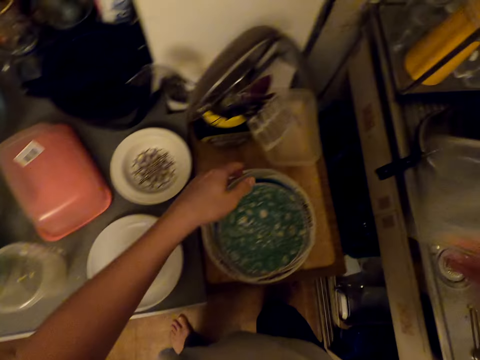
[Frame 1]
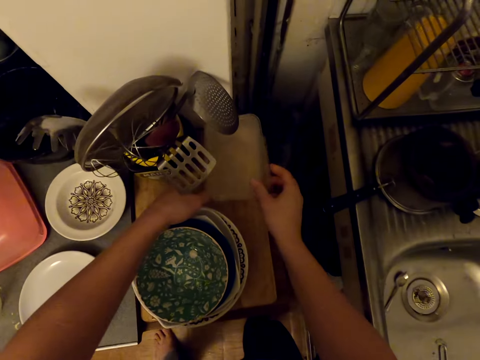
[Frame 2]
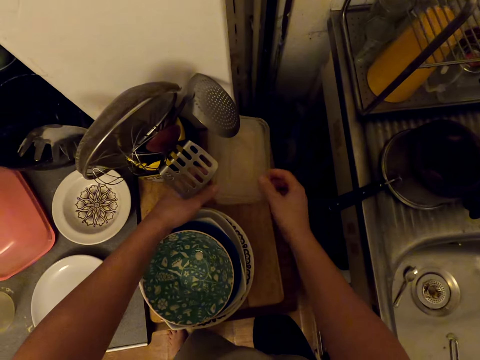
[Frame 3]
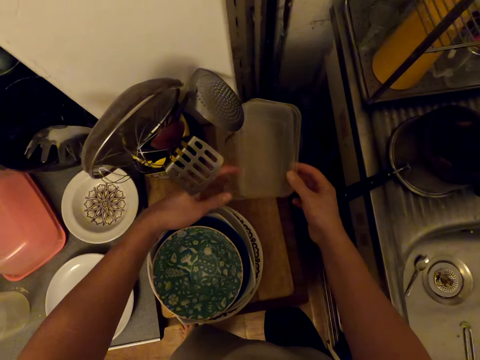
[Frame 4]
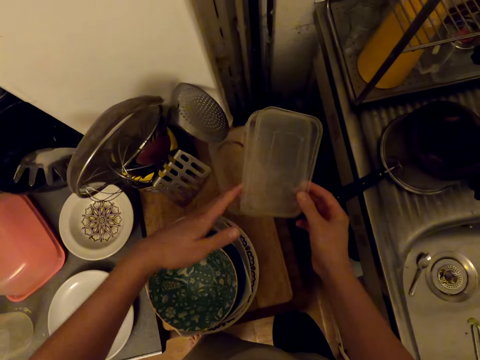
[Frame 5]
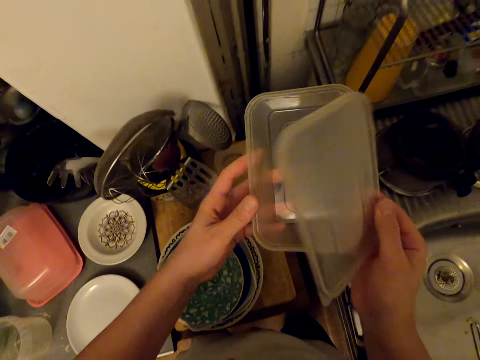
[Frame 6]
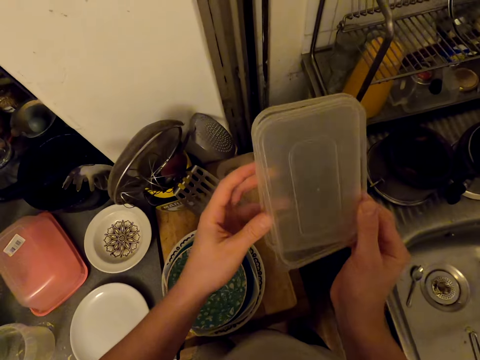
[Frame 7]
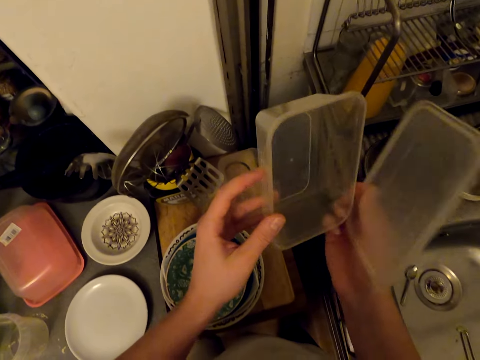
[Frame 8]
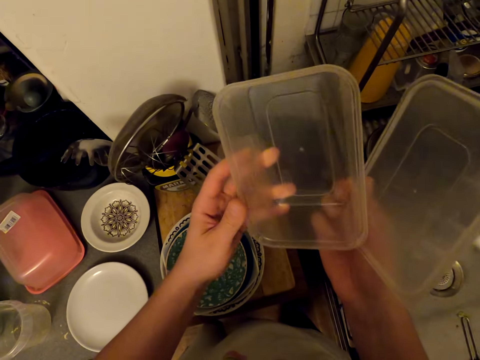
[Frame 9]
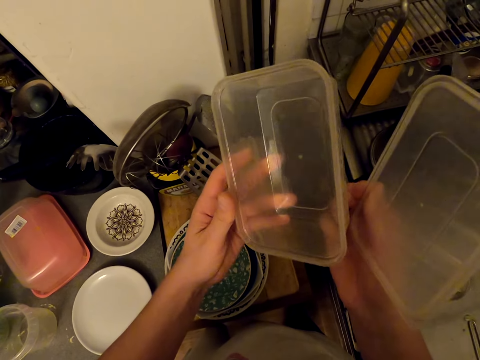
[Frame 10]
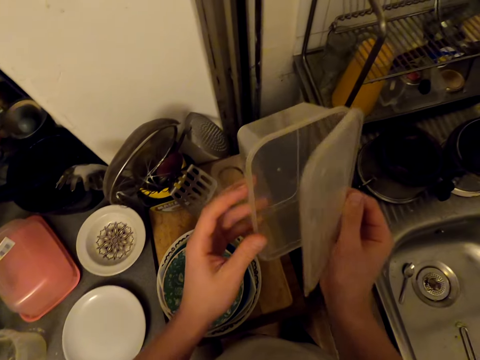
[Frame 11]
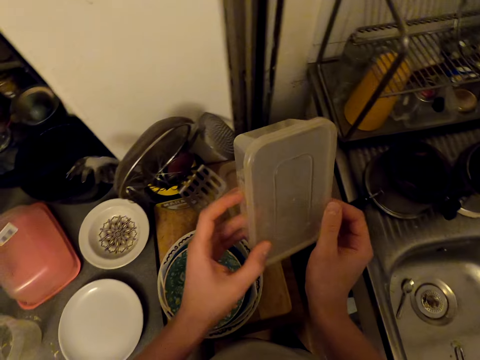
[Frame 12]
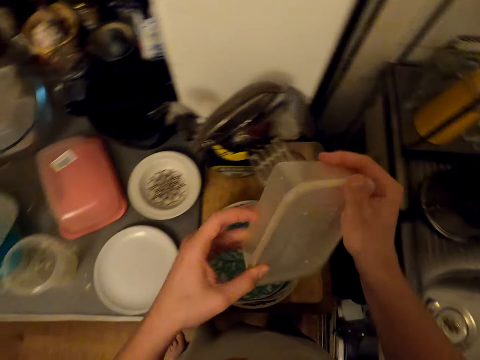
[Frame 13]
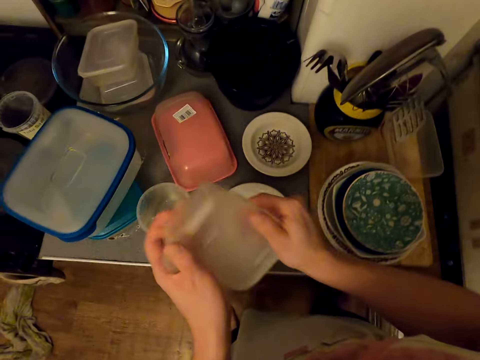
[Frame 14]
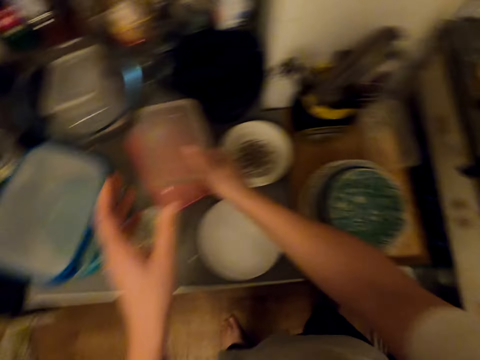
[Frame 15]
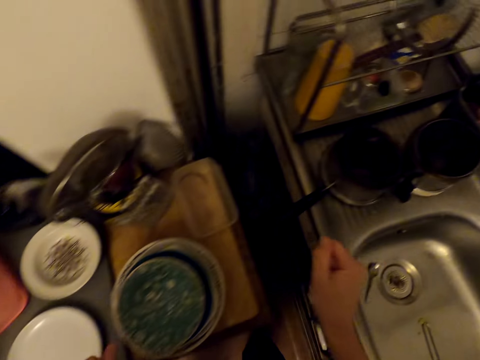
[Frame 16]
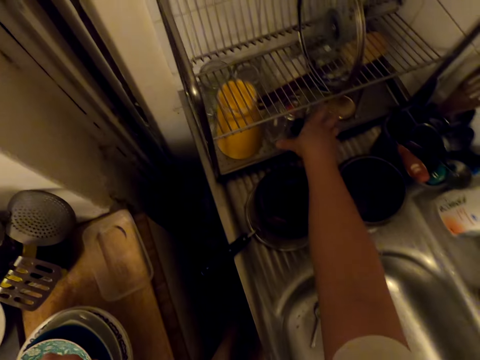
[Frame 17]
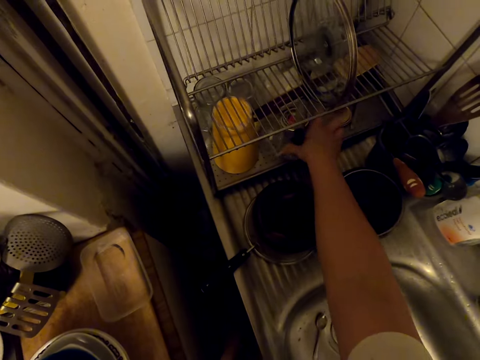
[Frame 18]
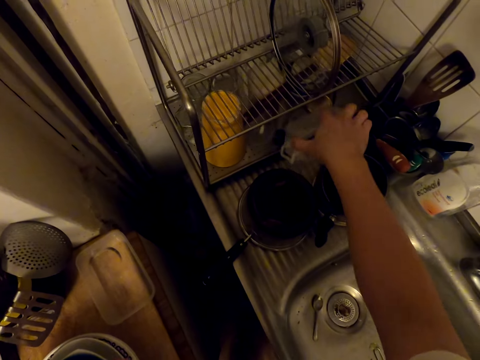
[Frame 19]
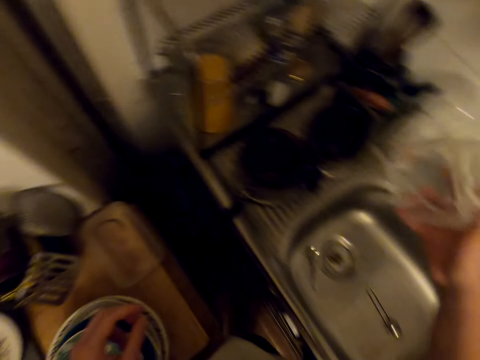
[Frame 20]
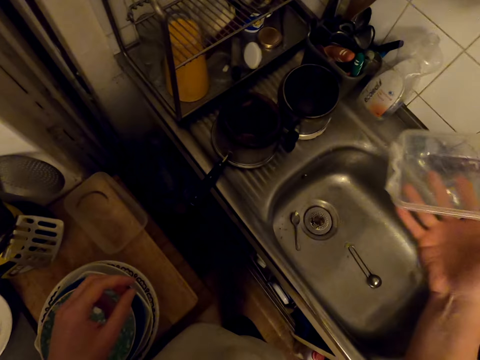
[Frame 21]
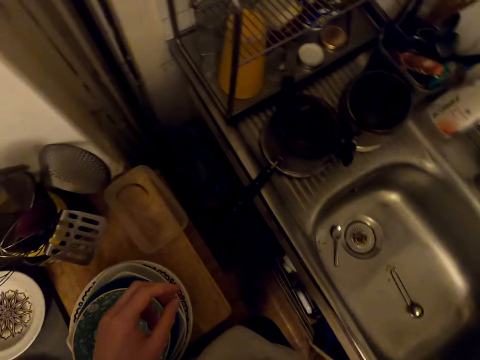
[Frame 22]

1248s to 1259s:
The camera wearer covers the tin with a lid. They place the tin on the table. They pick a tin or container from the utensil rack. They shake the container.

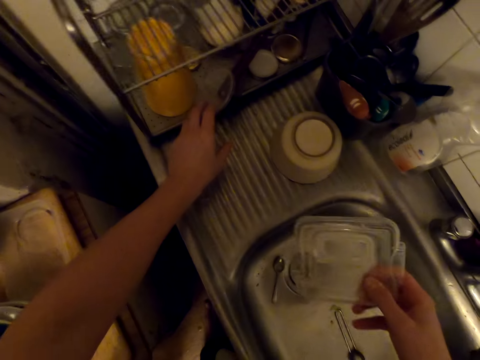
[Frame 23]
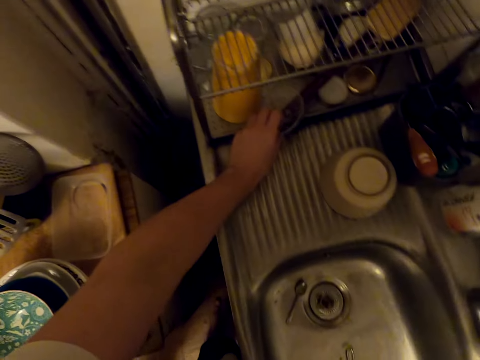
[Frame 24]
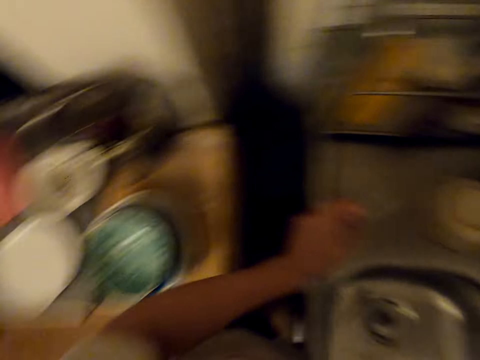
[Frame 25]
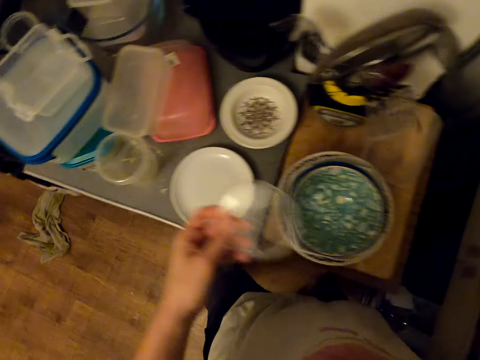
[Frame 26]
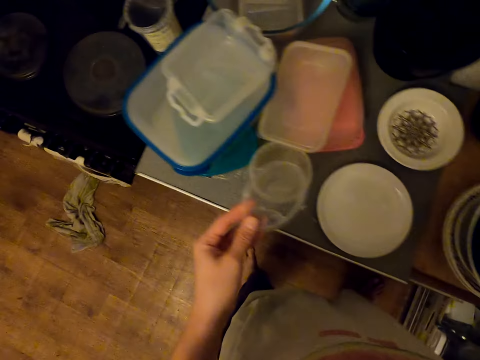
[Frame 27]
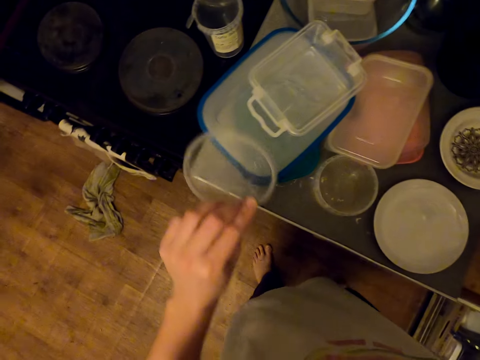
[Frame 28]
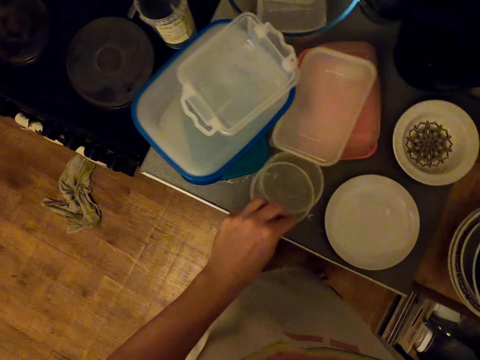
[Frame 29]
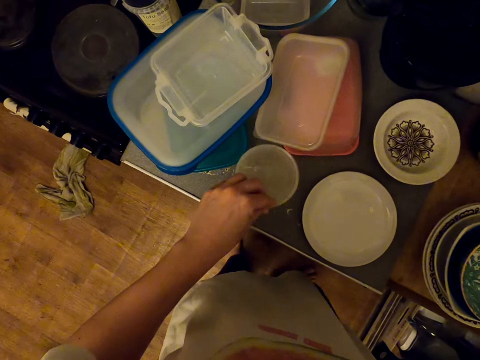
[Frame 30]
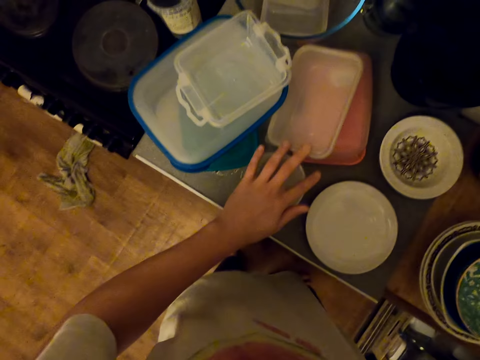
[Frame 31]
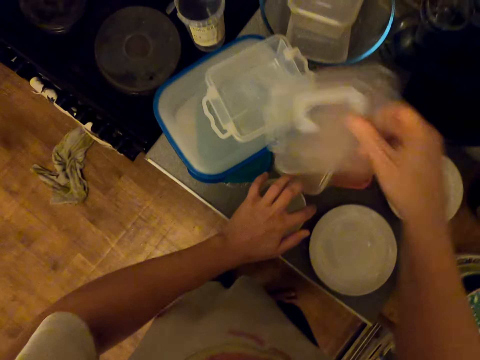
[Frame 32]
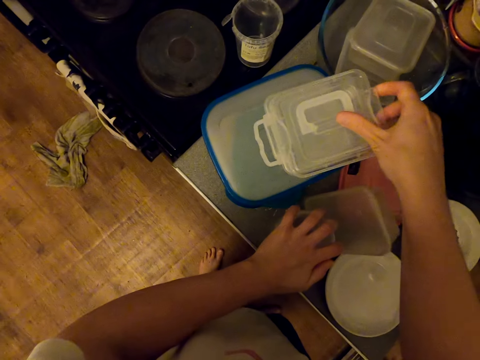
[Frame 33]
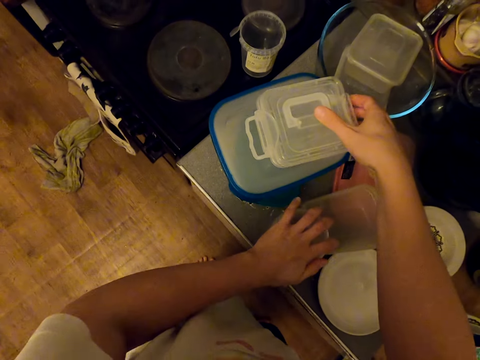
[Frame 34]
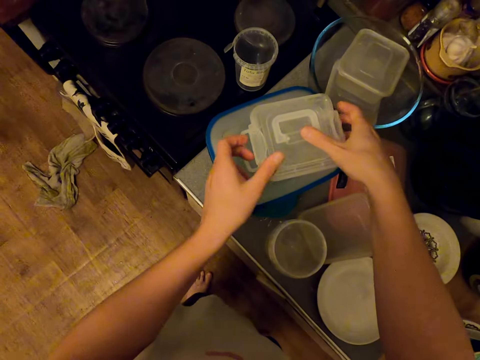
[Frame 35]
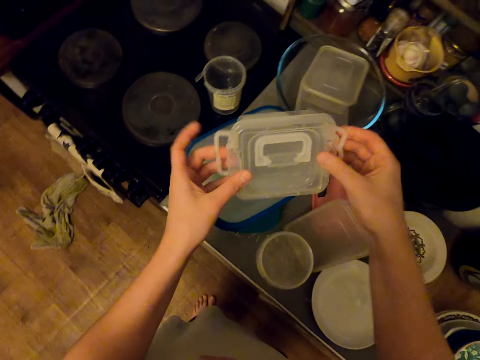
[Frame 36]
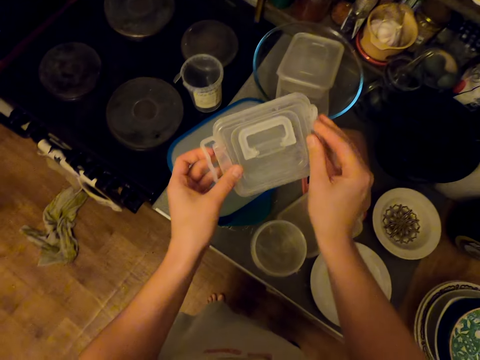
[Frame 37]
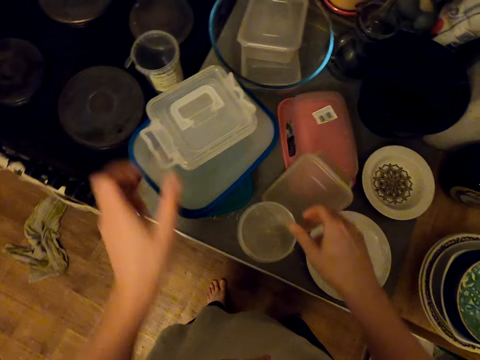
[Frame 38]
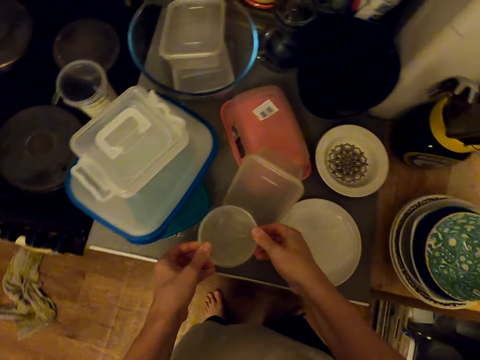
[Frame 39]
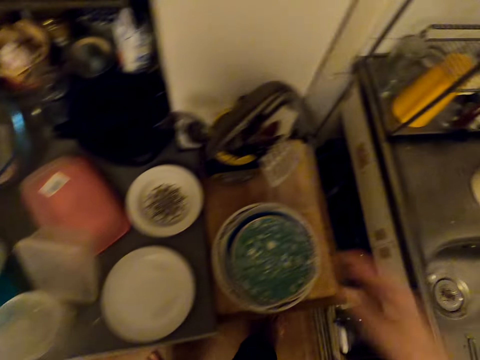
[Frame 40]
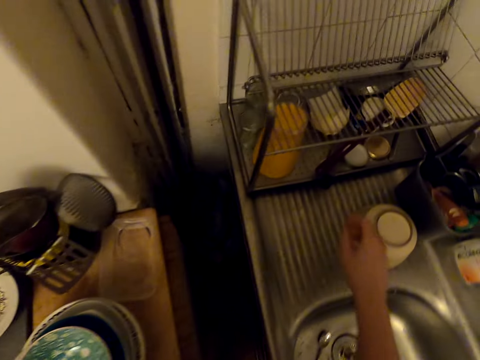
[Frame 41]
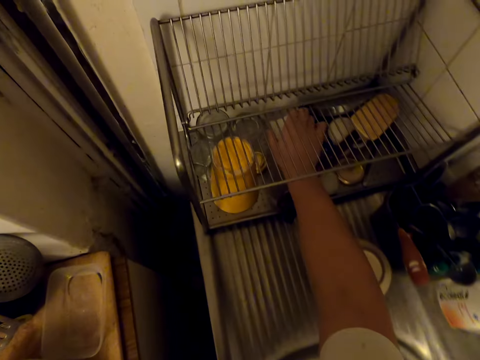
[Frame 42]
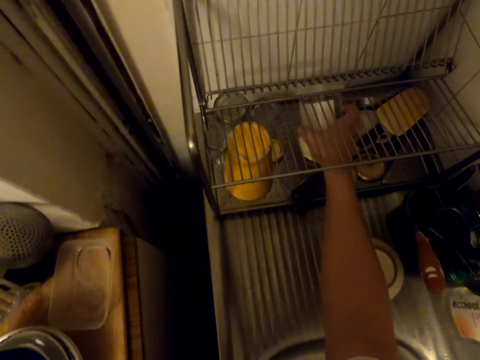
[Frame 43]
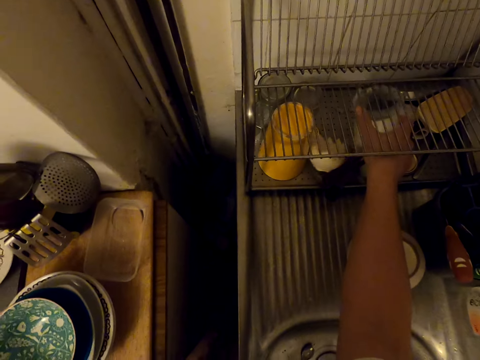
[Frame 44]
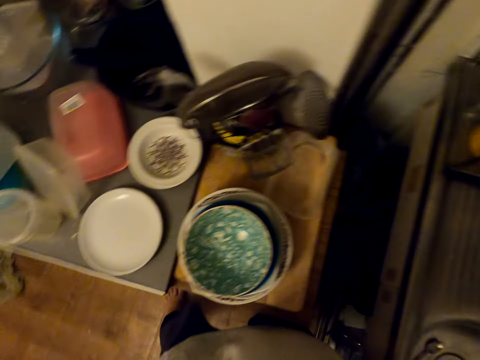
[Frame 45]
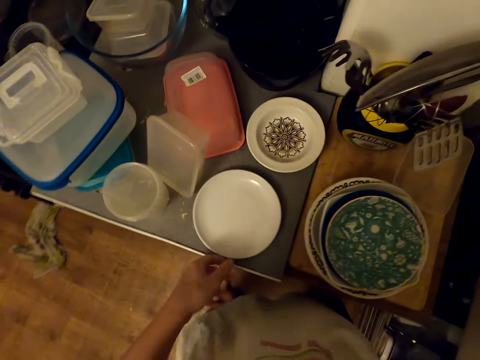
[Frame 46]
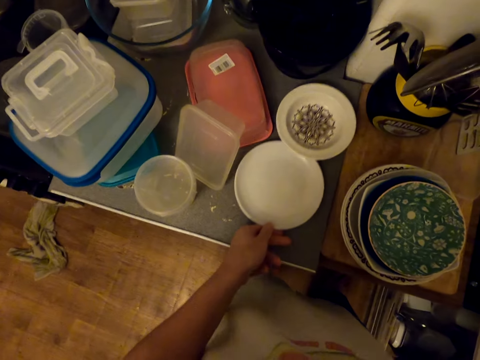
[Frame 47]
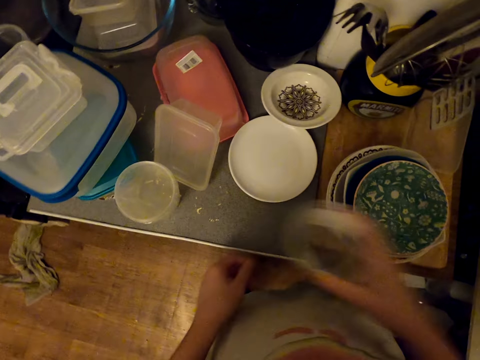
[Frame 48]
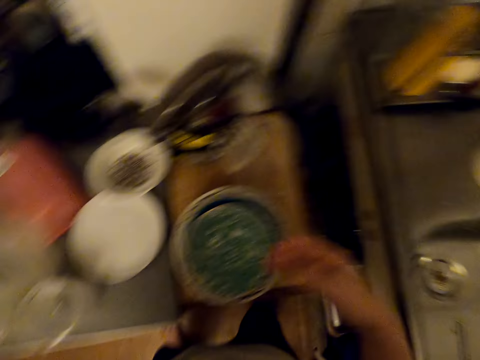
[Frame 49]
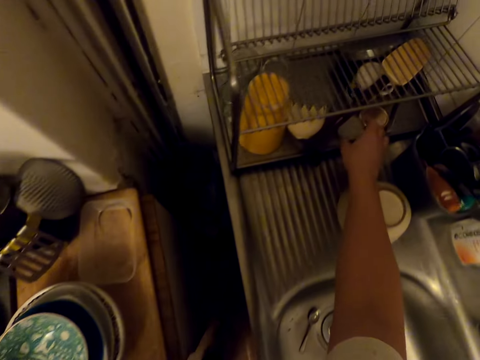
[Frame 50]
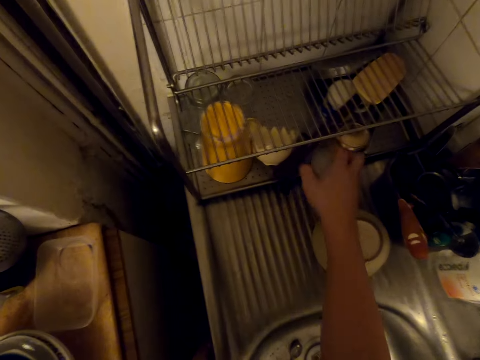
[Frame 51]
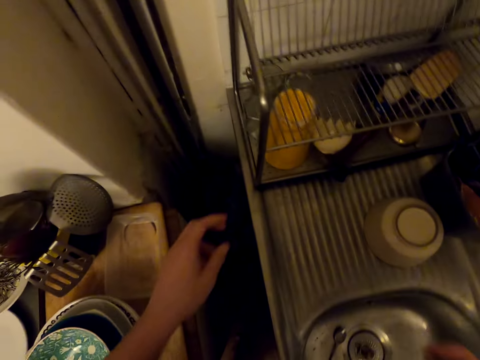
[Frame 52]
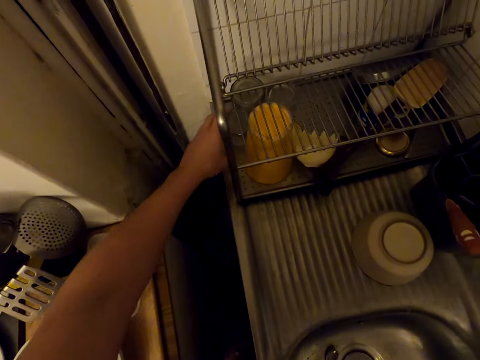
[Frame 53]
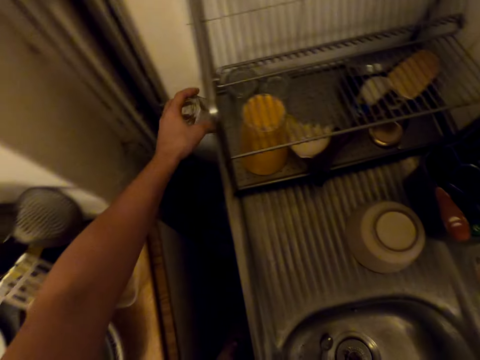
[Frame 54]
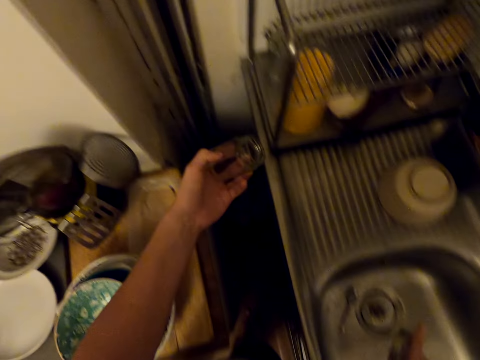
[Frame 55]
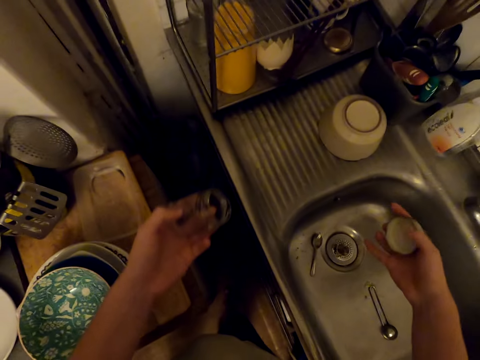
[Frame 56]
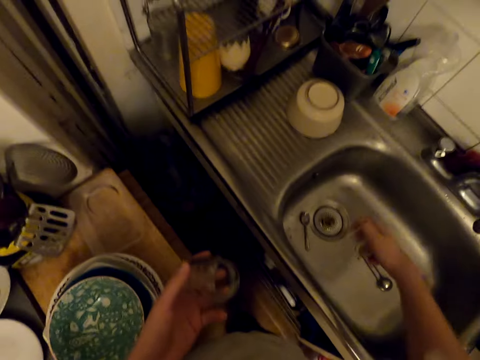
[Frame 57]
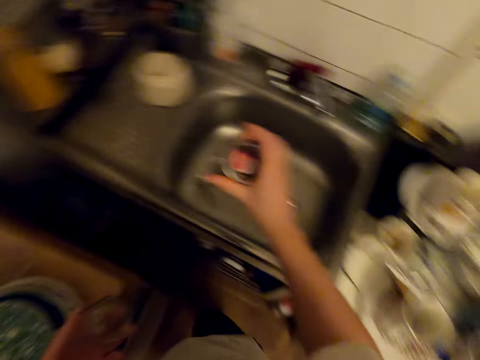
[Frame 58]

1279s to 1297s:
The camera wearer picks a lid. They close the tin. They place the tin cover on the table top. They cover the tin with the lid. They pick a can from the utensil rack. They move a plate. They place the can on the table. They pick a lid from the utensil rack. They pick a glass from the utensil rack.
